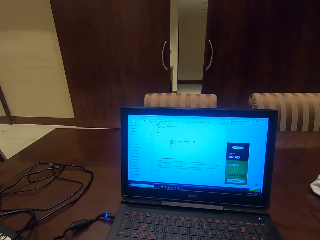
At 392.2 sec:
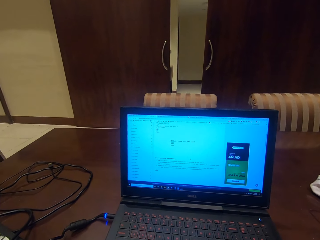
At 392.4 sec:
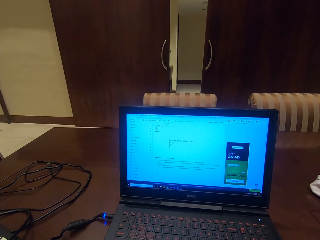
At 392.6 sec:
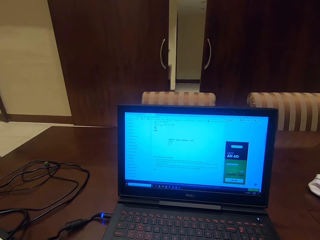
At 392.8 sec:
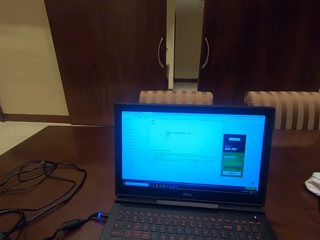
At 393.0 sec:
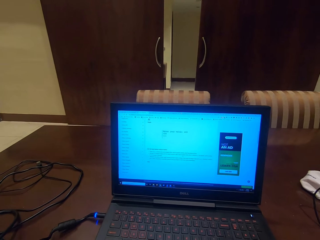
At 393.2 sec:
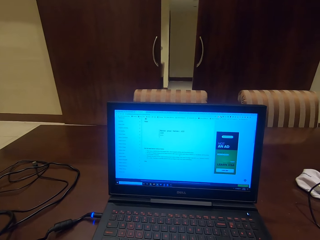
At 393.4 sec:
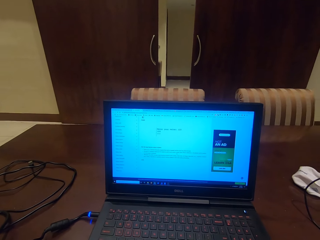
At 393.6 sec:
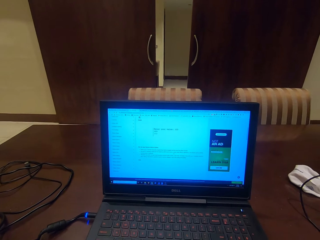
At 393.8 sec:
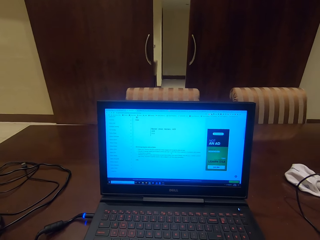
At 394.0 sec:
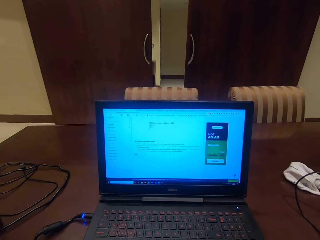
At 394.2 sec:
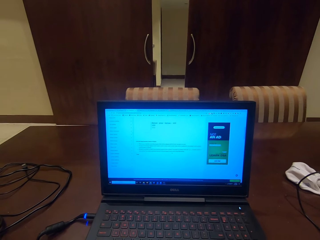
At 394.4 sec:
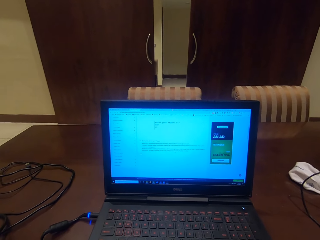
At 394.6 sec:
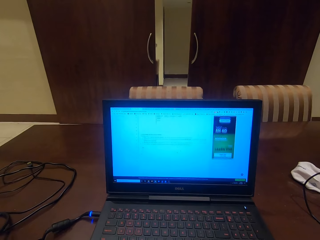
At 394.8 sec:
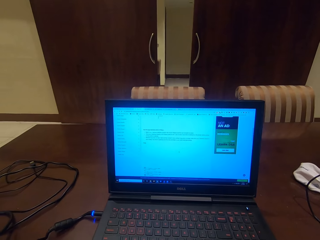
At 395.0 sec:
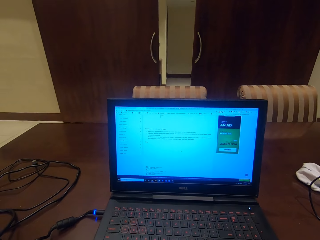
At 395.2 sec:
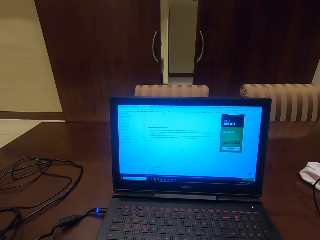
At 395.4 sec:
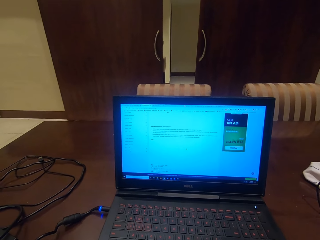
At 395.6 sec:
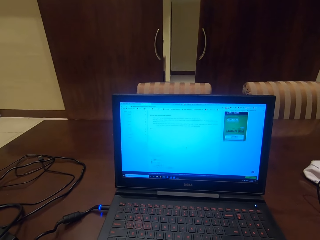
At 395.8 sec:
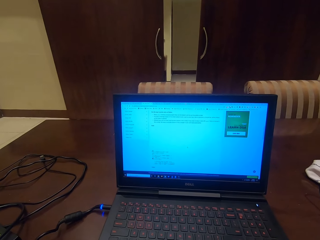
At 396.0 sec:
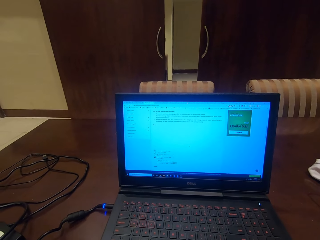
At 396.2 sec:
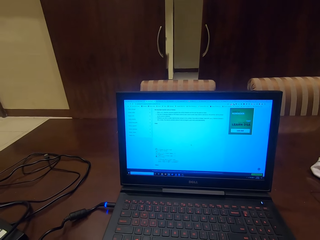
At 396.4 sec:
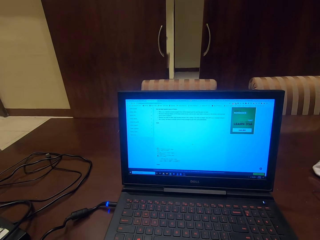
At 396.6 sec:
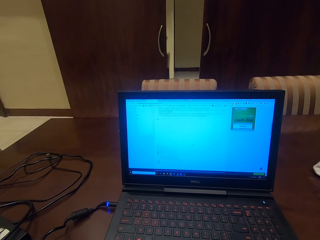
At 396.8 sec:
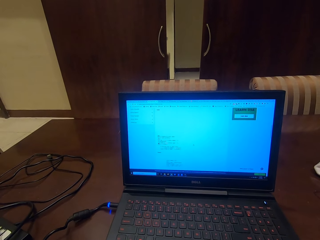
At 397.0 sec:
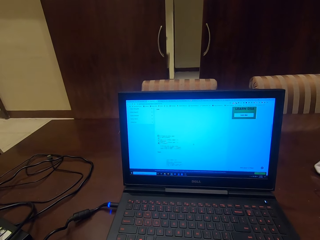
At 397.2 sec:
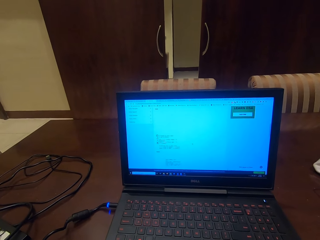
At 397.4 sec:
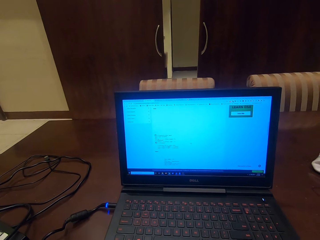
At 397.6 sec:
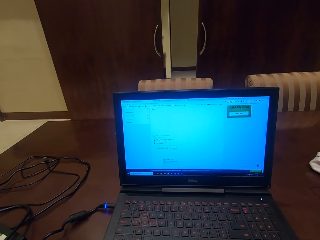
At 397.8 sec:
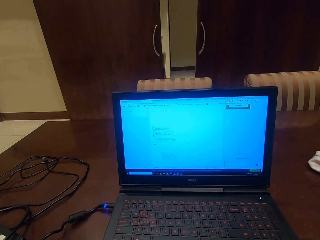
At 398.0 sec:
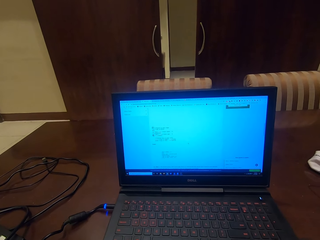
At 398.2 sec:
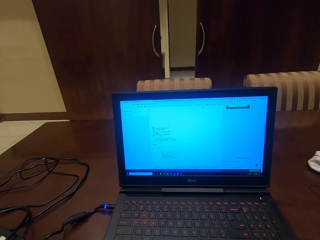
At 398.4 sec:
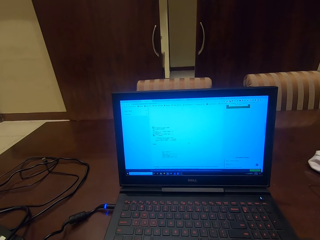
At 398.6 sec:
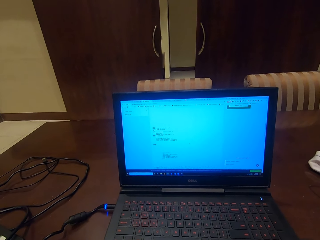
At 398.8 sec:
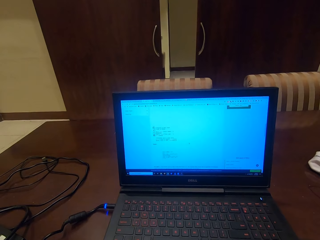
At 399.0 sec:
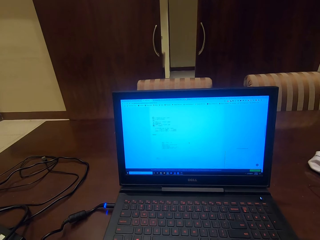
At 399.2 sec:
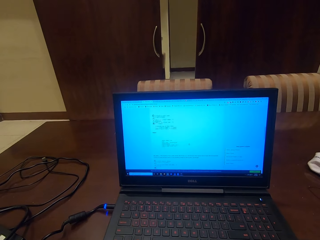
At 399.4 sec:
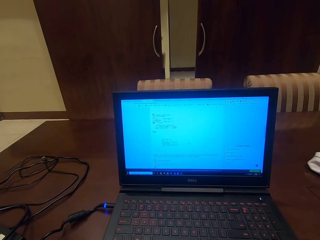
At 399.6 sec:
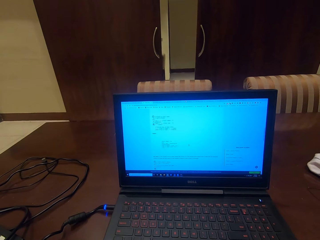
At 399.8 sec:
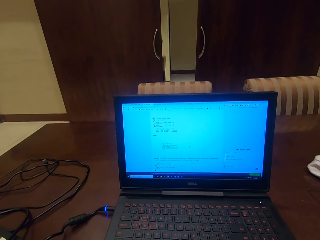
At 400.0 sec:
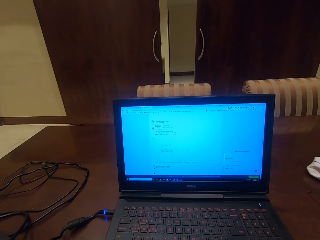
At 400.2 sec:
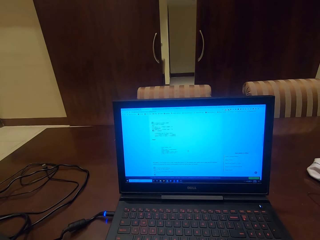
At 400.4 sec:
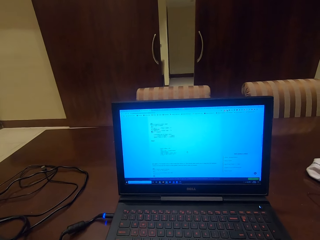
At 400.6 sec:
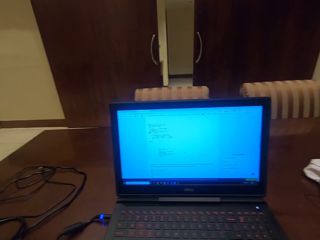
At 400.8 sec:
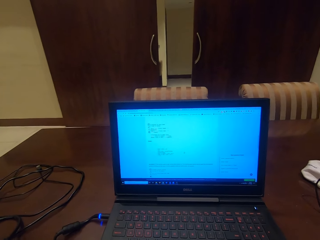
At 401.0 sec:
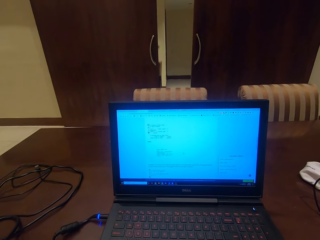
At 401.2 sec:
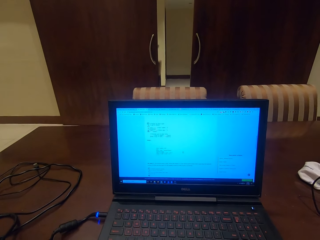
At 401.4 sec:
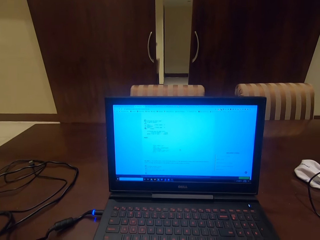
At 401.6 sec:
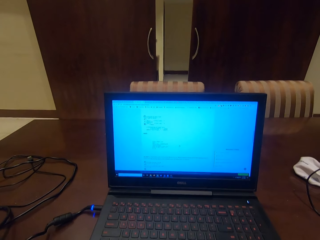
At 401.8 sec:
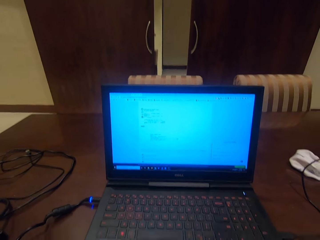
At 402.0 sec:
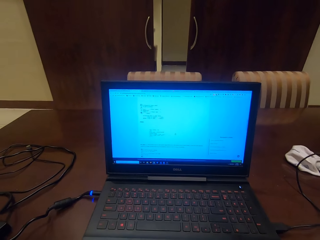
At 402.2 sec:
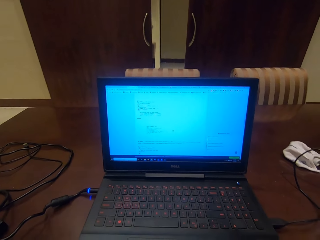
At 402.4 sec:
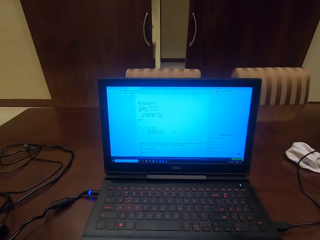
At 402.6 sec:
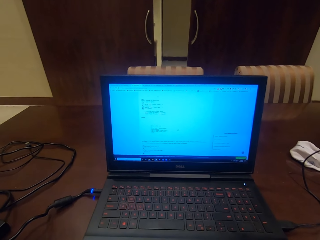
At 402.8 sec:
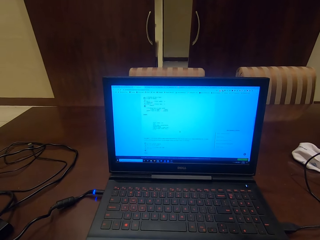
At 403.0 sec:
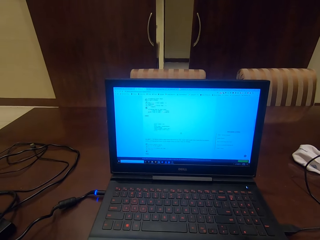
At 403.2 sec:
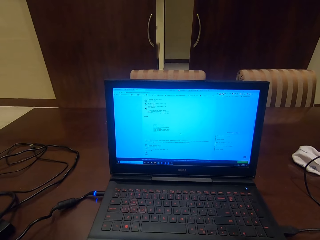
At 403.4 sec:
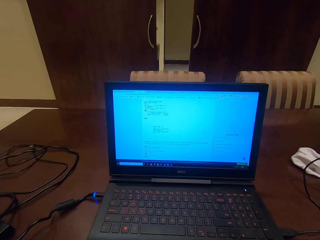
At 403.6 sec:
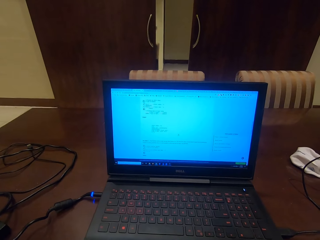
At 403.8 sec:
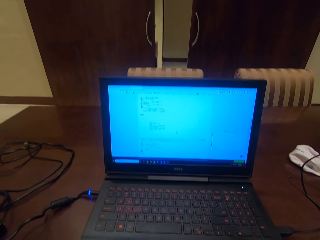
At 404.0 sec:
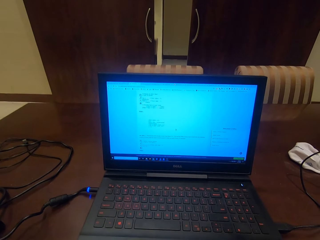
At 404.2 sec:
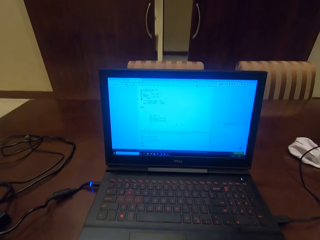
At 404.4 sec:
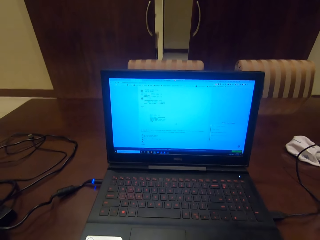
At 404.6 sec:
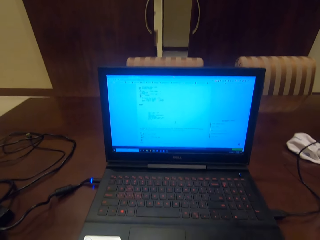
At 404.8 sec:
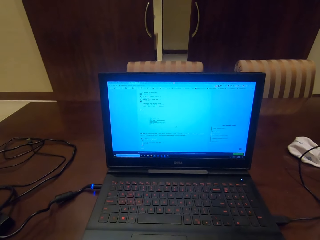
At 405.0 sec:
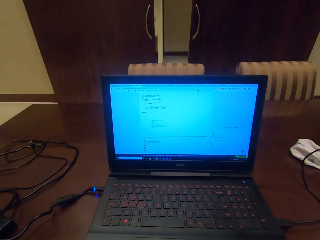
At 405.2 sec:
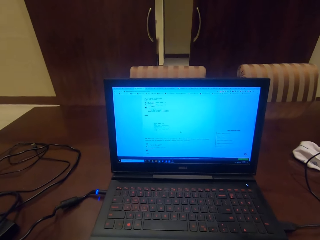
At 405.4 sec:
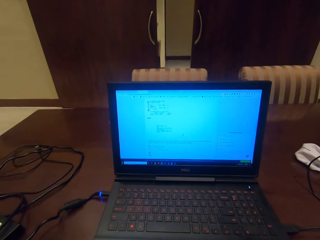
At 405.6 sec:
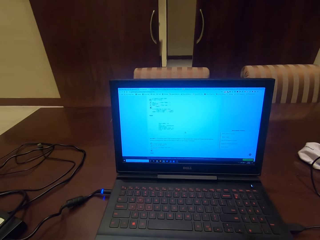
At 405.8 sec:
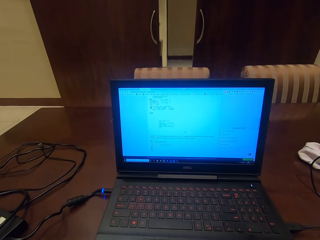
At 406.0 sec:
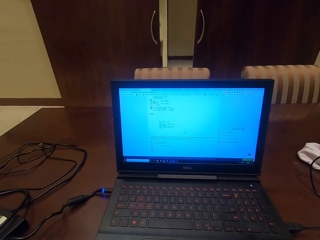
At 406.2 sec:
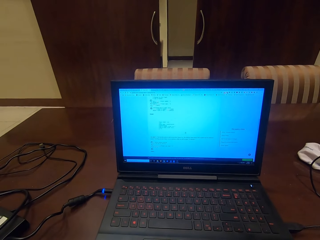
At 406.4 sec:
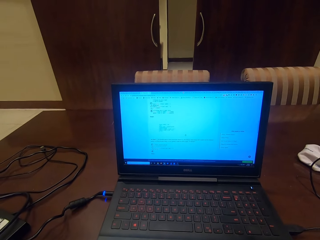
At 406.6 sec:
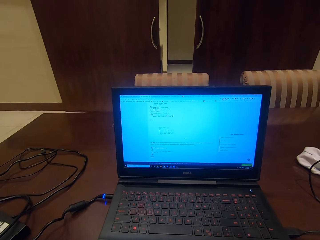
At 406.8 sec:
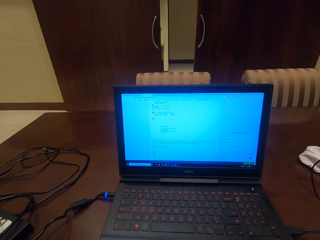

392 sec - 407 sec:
The camera wearer is browsing on the laptop.

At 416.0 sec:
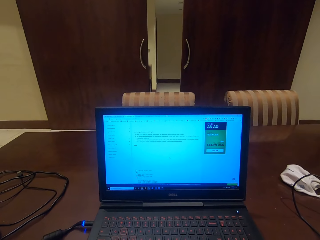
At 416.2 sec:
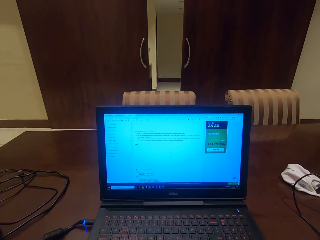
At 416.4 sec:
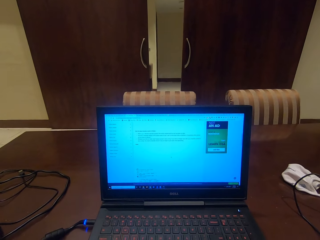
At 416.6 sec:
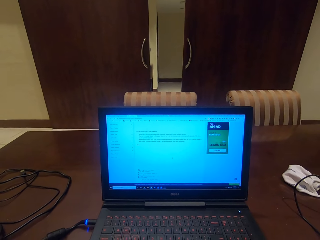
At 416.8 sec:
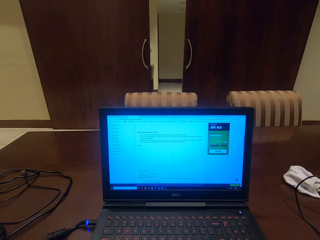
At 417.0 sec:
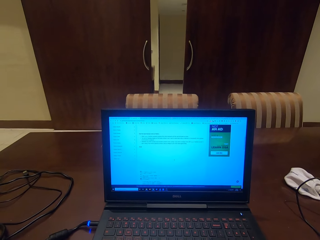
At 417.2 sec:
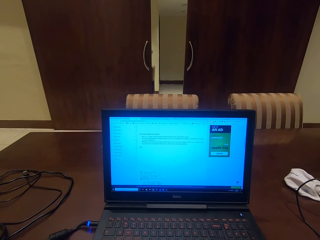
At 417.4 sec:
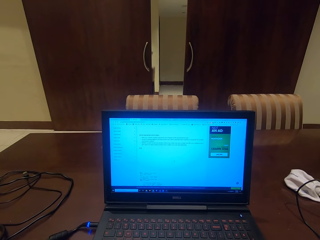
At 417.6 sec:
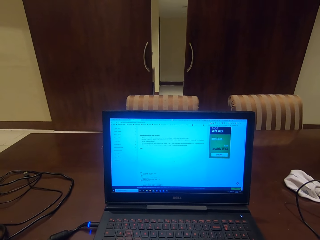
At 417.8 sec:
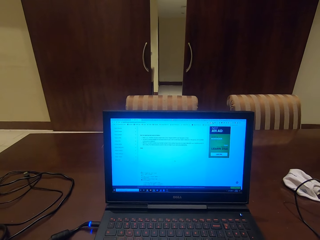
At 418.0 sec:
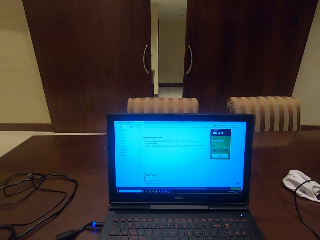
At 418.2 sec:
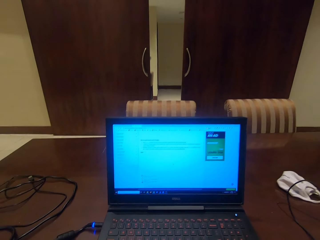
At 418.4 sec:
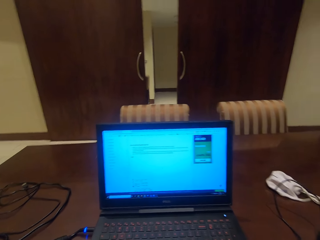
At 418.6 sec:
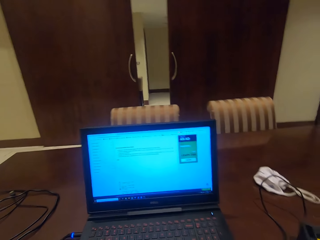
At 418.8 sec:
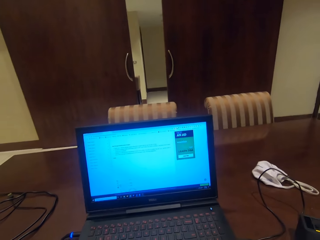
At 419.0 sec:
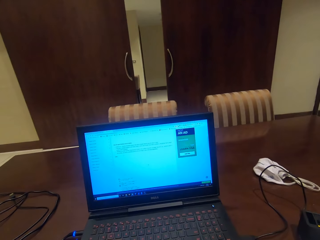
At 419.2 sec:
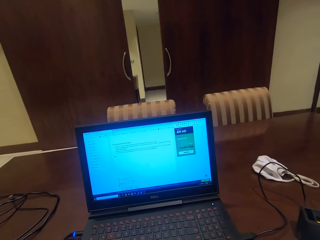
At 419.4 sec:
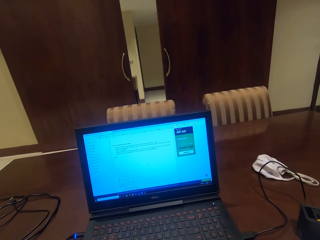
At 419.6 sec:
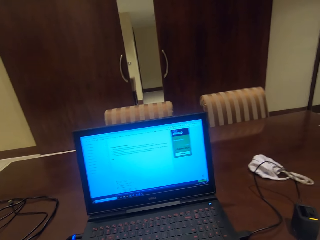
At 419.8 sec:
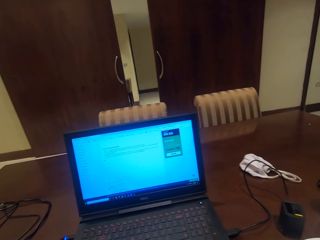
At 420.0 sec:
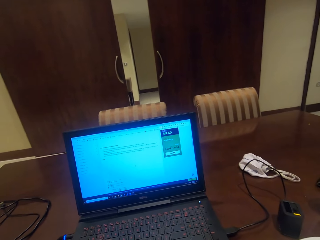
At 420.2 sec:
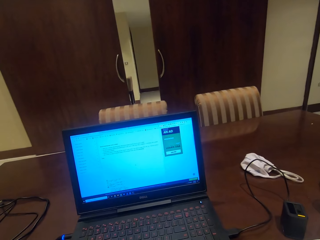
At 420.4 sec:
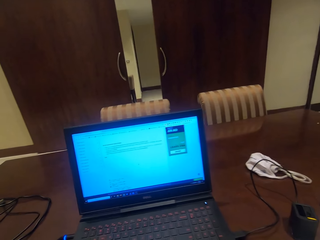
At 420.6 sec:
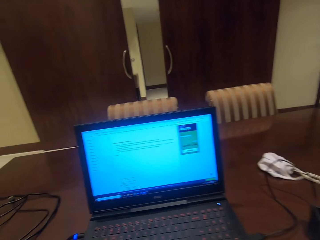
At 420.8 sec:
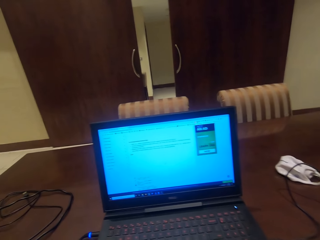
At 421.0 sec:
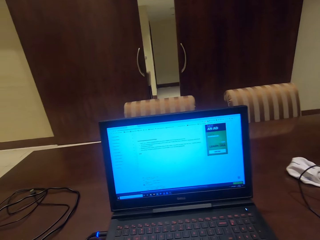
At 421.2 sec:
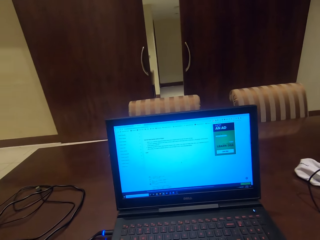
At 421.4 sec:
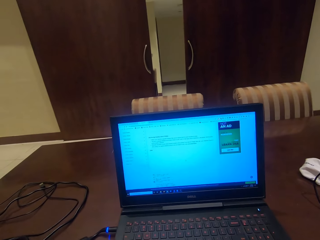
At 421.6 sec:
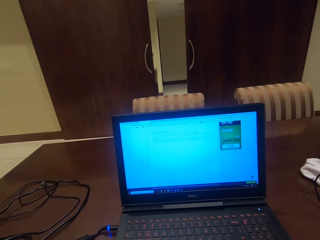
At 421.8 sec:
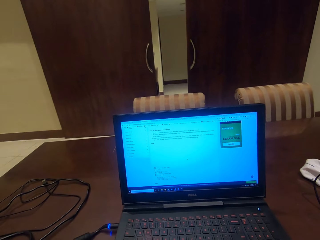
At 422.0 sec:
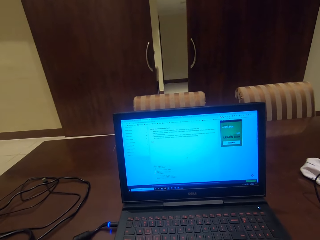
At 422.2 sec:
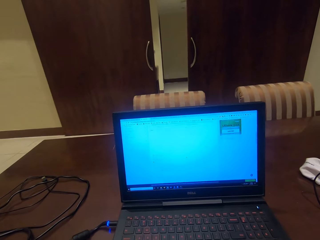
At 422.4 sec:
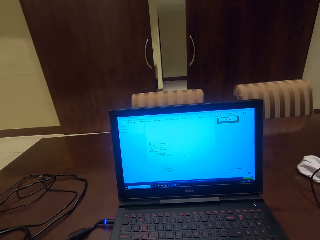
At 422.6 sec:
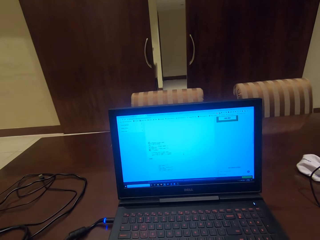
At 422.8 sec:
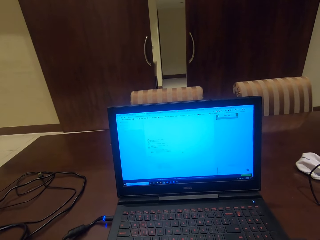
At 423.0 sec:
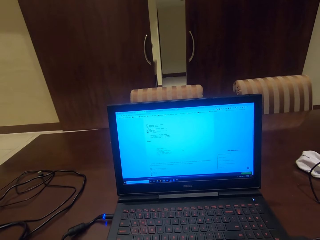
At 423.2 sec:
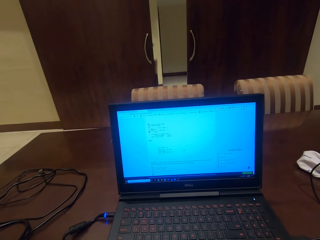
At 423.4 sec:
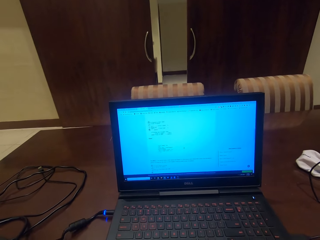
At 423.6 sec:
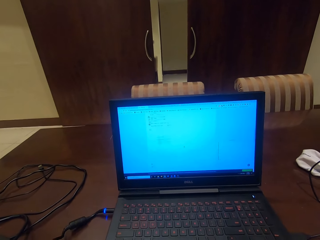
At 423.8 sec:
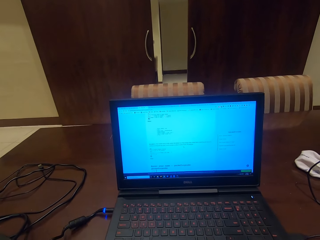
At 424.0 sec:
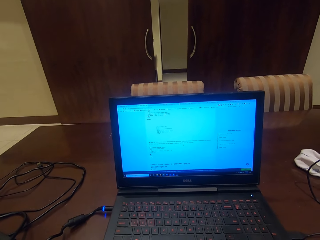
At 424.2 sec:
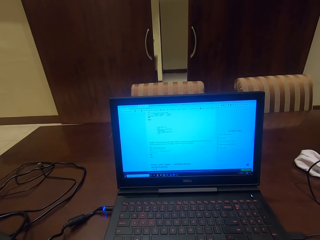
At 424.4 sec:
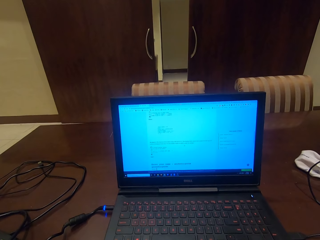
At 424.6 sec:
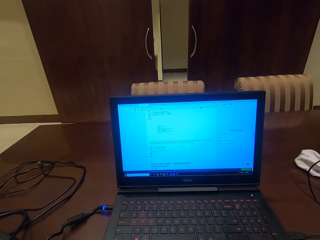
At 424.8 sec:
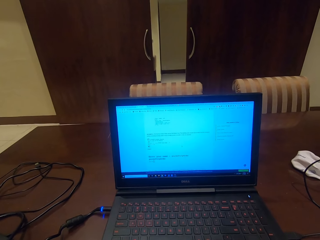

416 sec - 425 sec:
The camera wearer is browsing on the laptop.
